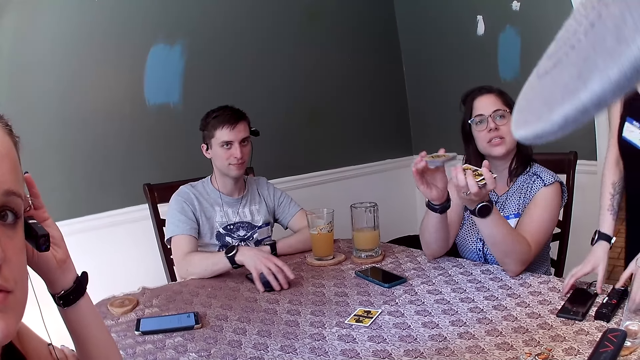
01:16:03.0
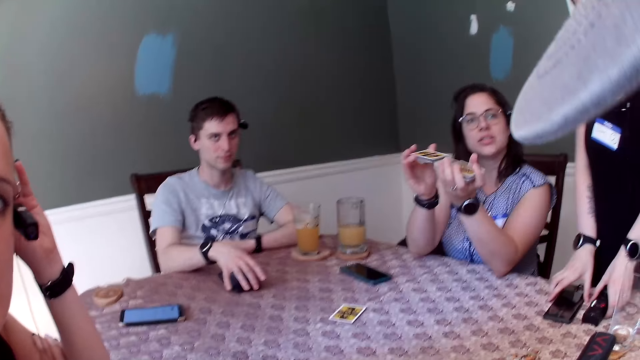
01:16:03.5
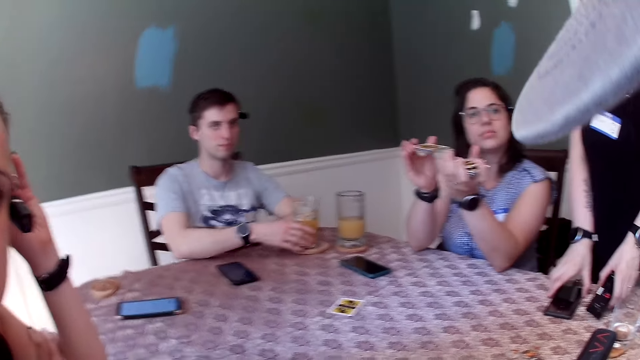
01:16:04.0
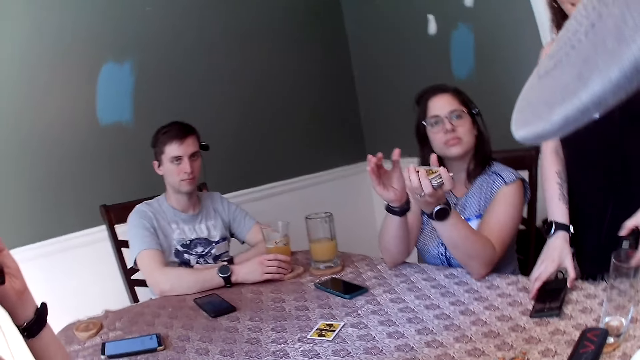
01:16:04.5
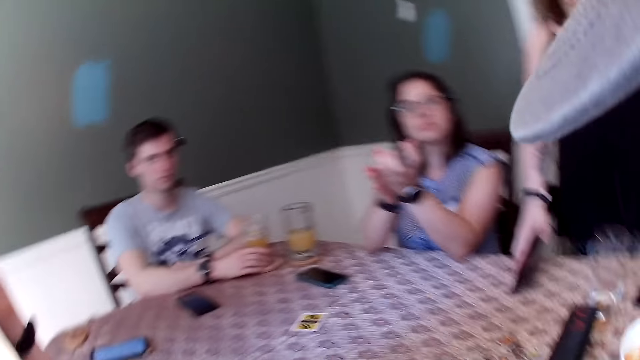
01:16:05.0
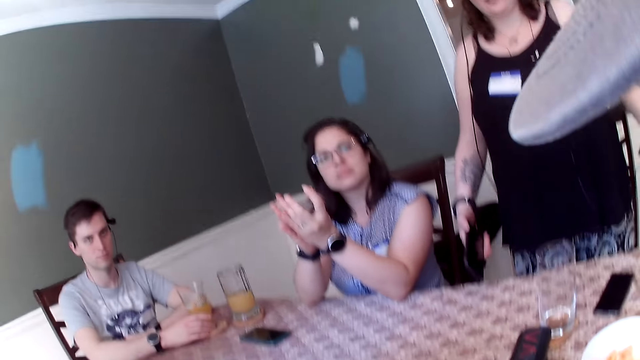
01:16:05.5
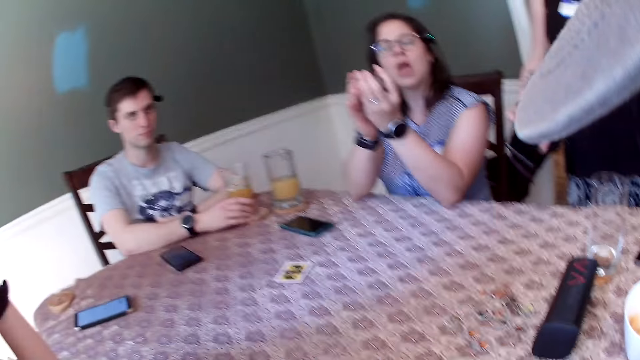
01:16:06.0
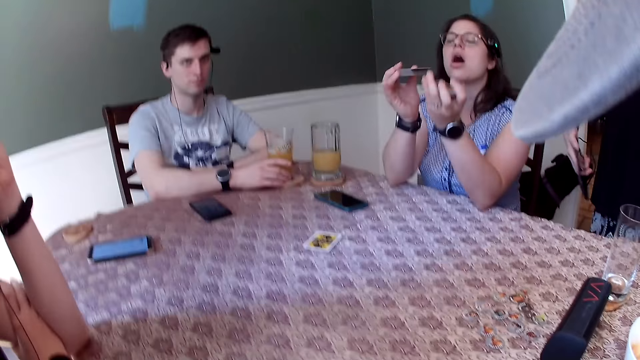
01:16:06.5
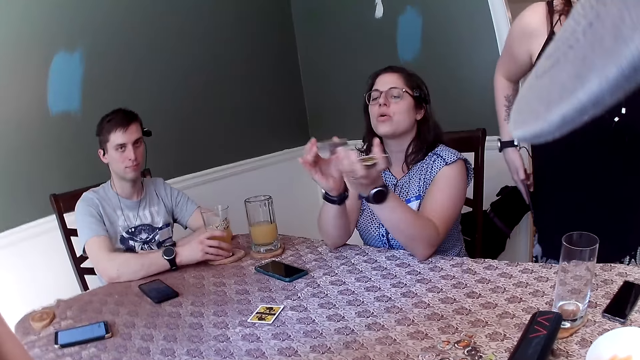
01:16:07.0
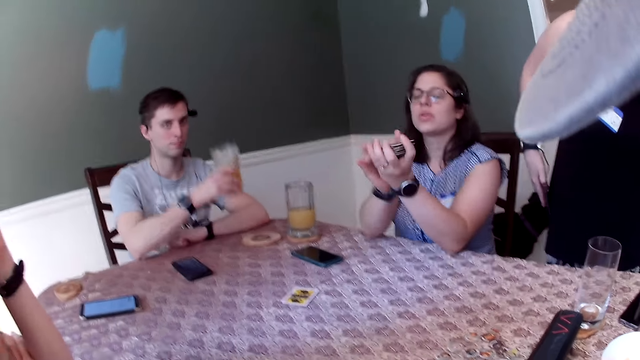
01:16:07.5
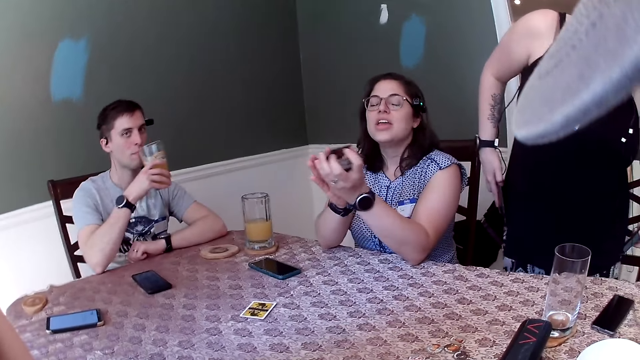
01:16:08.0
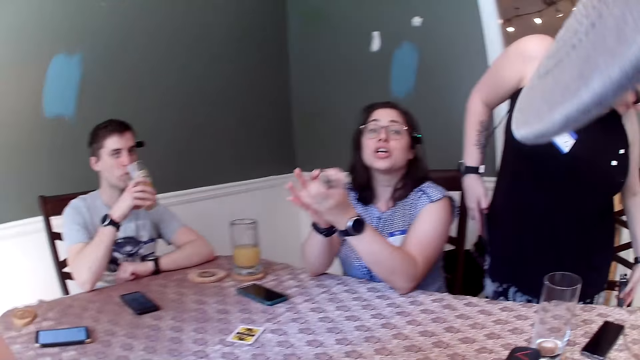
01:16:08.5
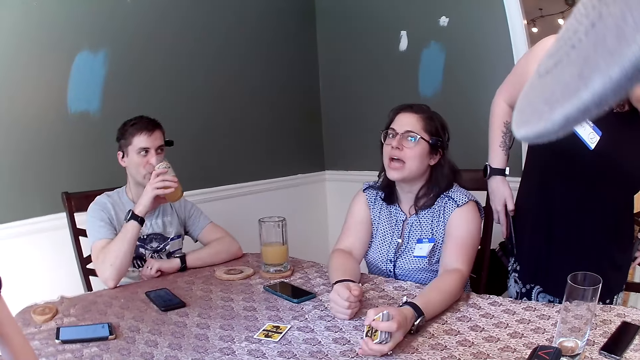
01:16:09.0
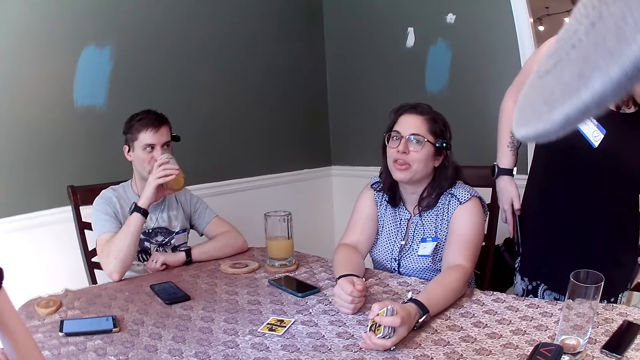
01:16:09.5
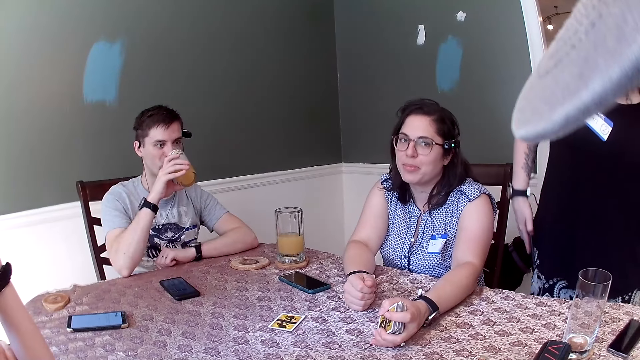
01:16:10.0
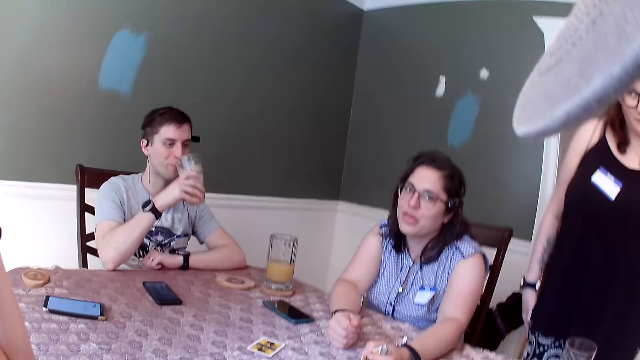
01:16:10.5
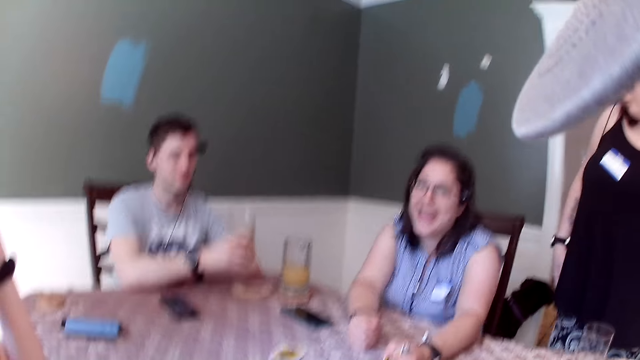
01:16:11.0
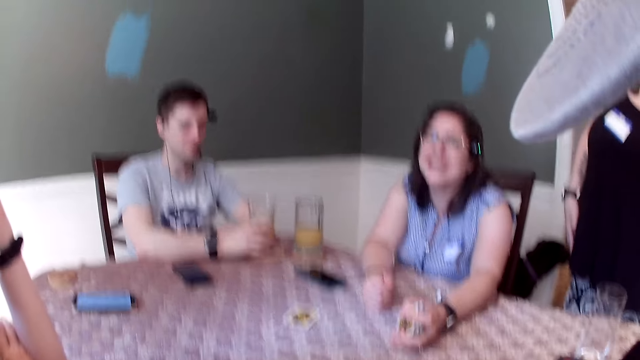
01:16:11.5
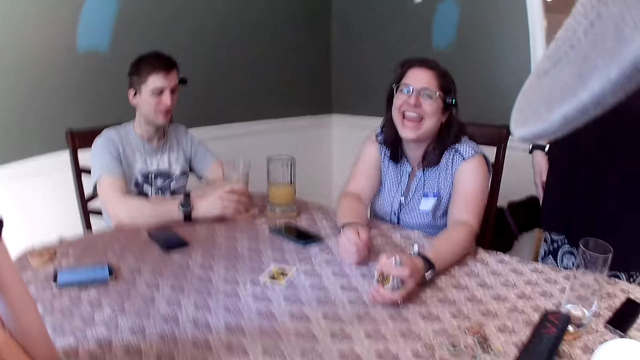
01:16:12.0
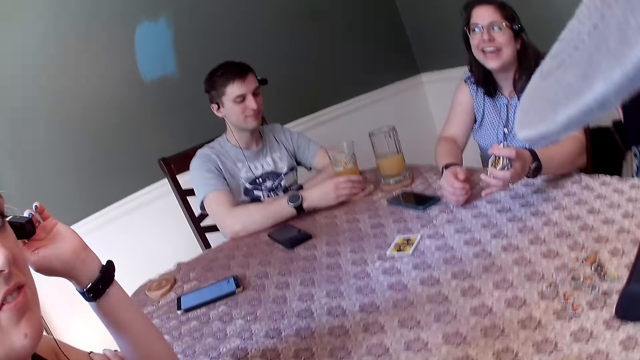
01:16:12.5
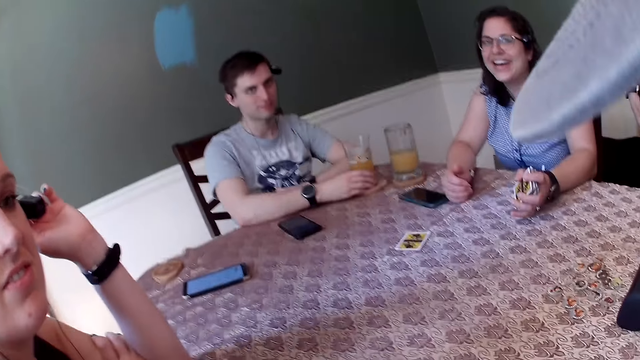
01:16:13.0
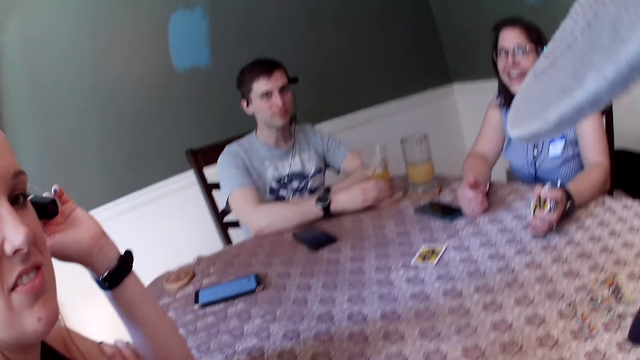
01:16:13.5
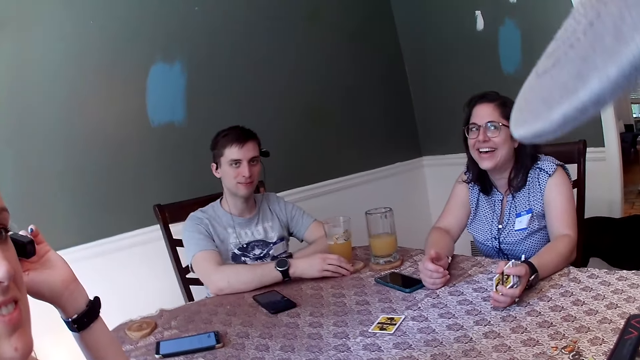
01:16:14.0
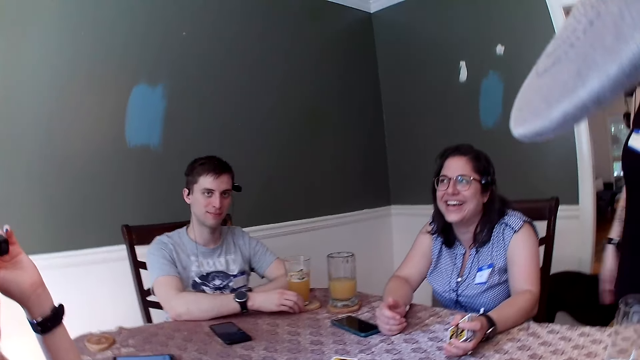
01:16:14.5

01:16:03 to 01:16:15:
A man moves the phone on the table with his right hand. A woman picks the phone from the table with her right hand. The woman picks a recorder from the table with her left hand. The man holds the cup of juice with his right hand. The man picks the cup of juice from the coaster on the table with his right hand. The man drinks from the cup of juice in his right hand. Another woman bangs both hands on the table. The man places the cup of juice in his right hand on the coaster.

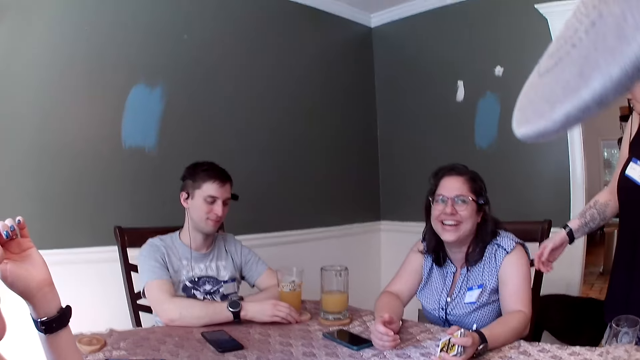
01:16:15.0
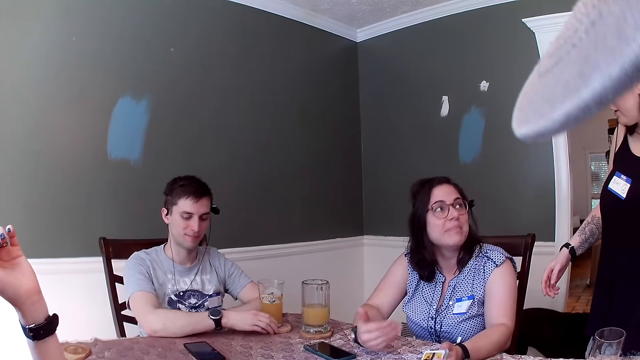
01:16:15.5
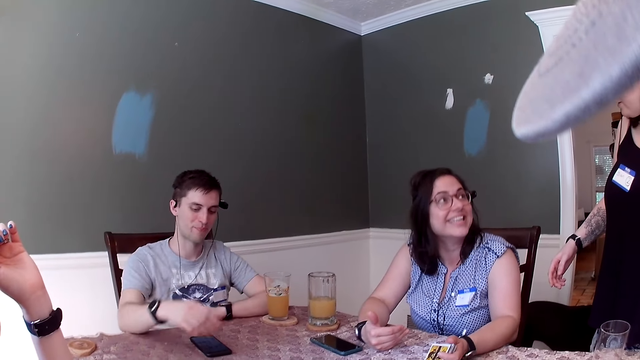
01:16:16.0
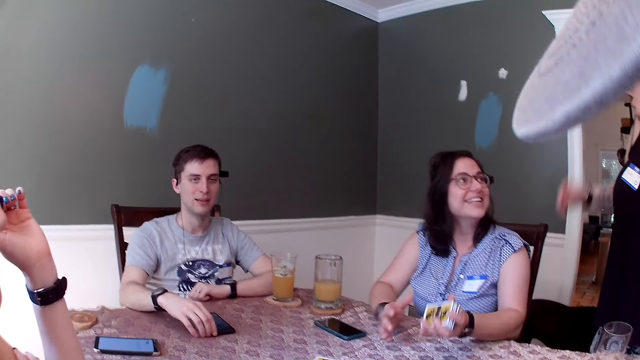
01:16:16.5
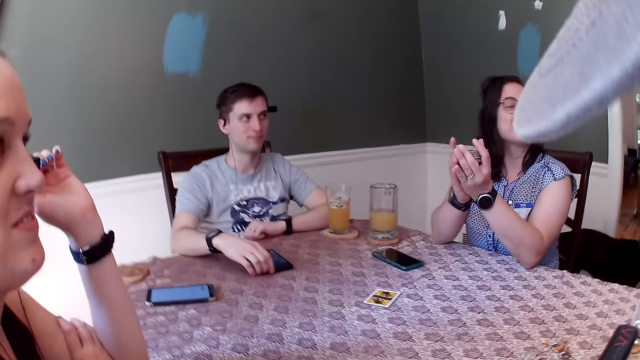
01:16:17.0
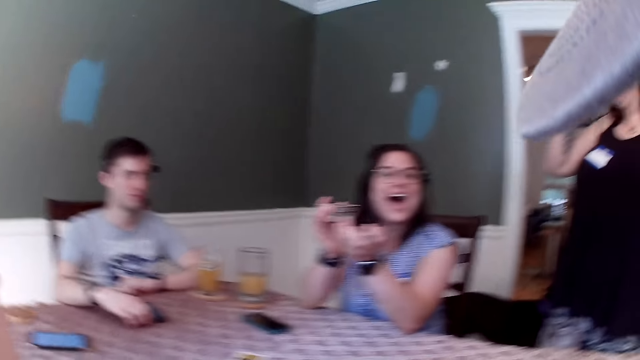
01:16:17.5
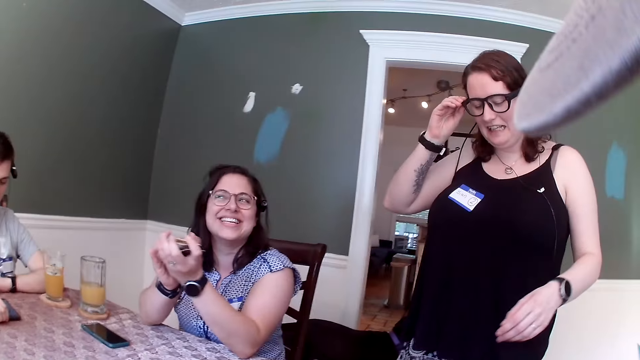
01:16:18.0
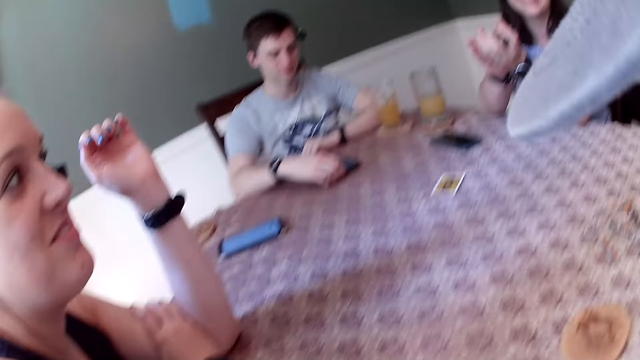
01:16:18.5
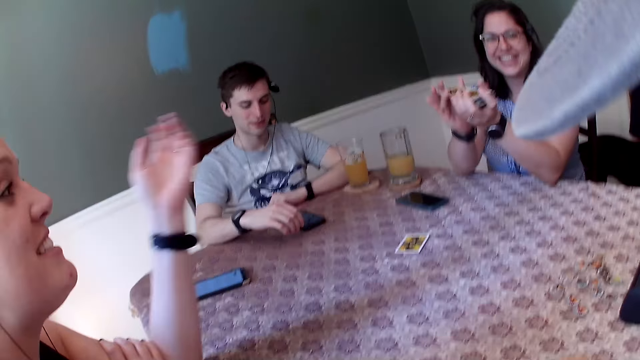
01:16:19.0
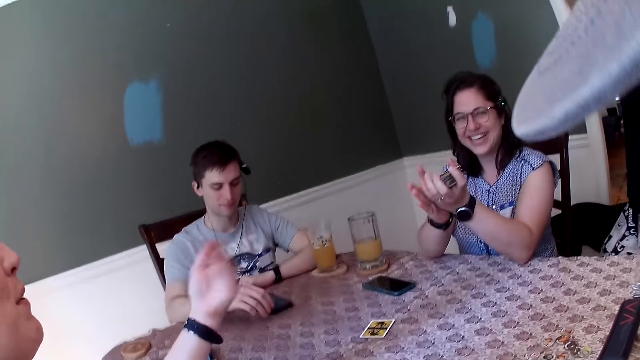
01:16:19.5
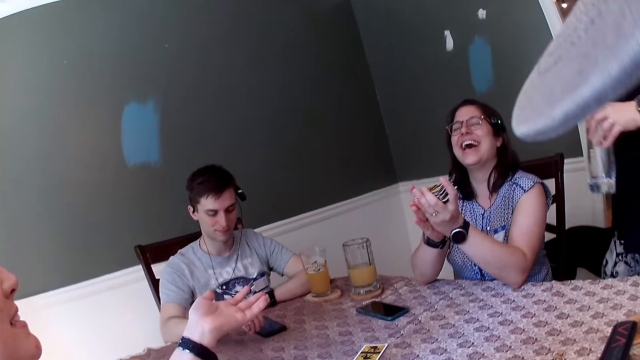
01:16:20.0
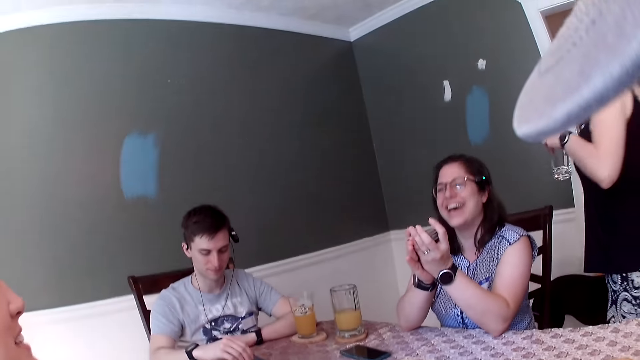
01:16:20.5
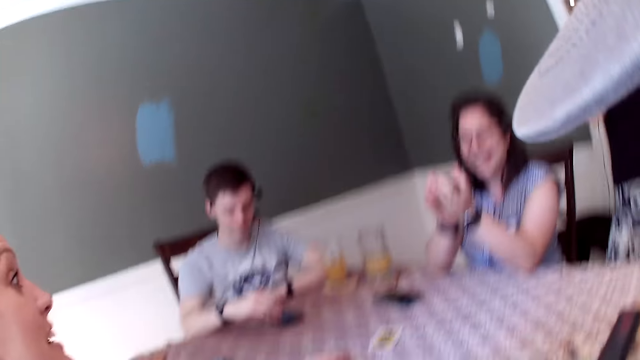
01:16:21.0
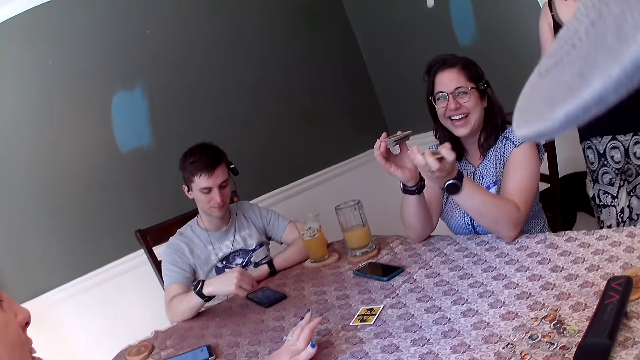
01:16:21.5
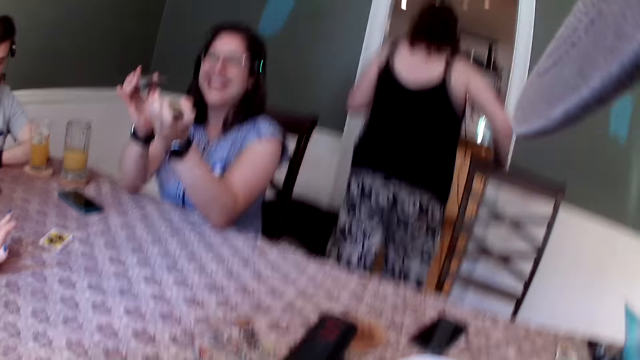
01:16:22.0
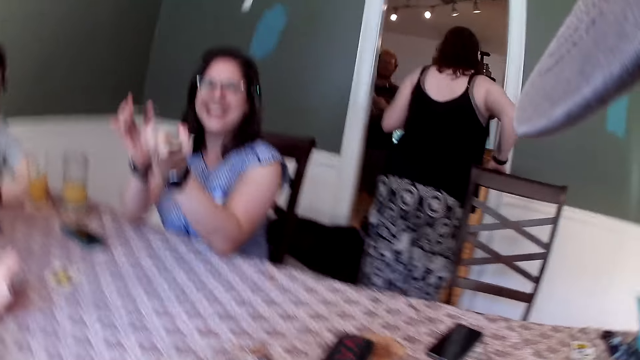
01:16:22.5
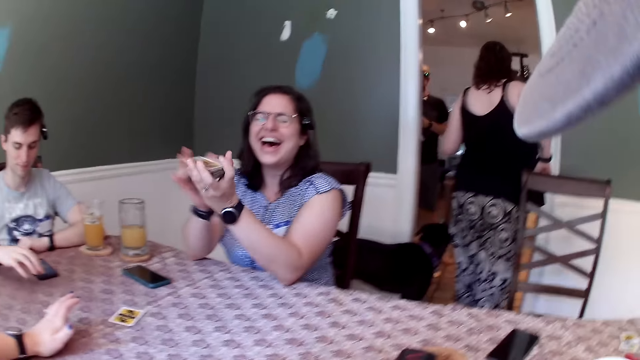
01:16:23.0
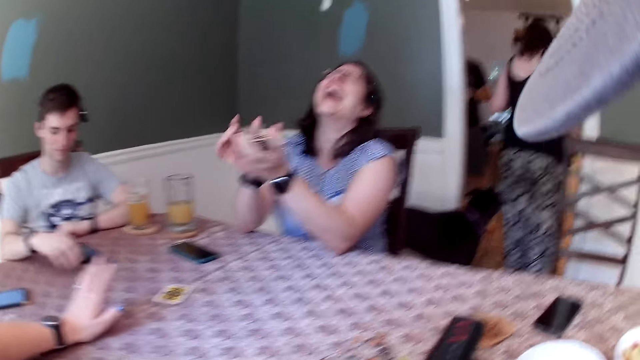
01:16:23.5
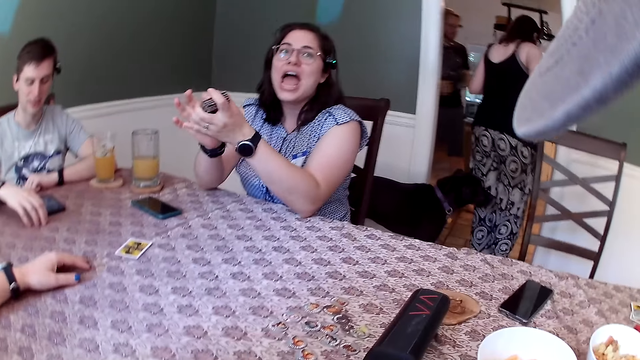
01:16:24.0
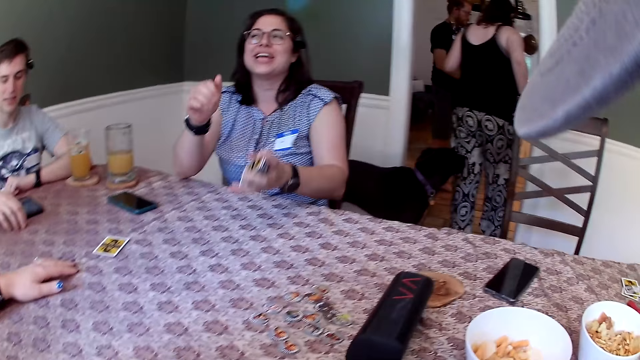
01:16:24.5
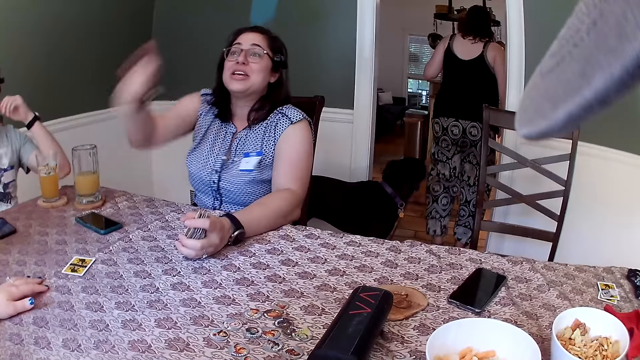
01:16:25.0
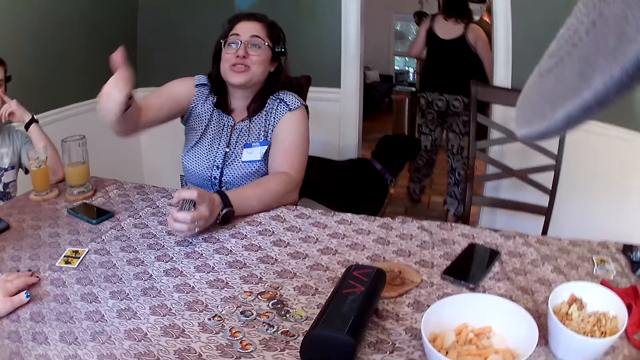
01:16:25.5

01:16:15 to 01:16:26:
A woman shuffles the deck of cards with both hands. Another woman adjusts the glasses on her face with her right hand. The other woman picks a cup of water from the table with her left hand. A man operates the phone on the table with his right hand. The other woman walks to the kitchen.
